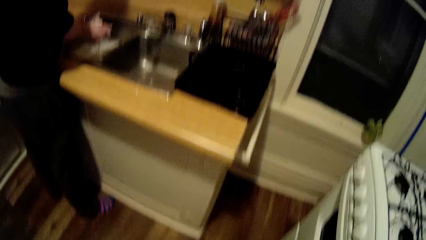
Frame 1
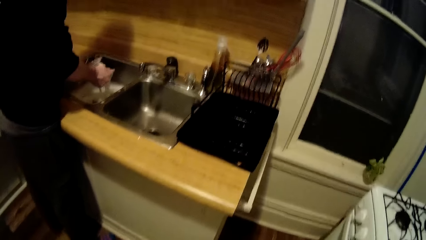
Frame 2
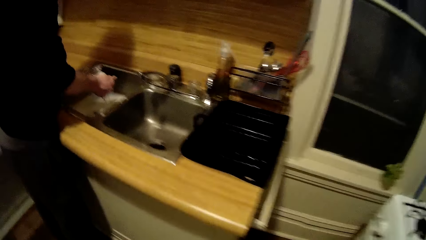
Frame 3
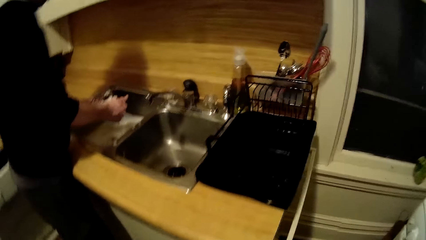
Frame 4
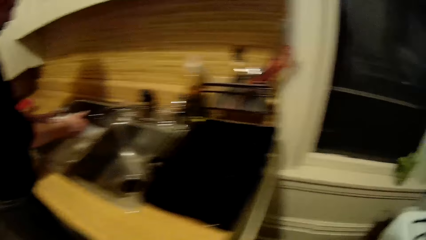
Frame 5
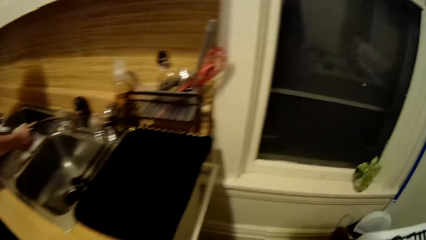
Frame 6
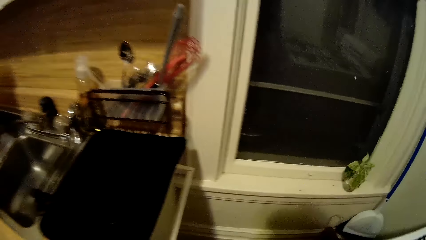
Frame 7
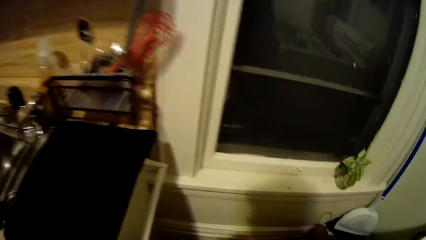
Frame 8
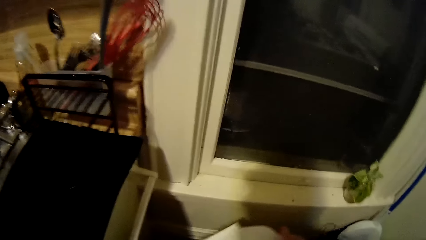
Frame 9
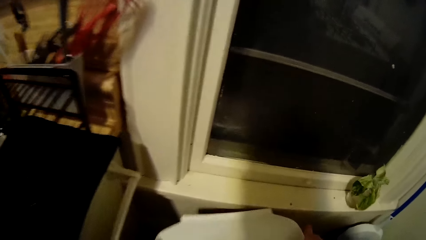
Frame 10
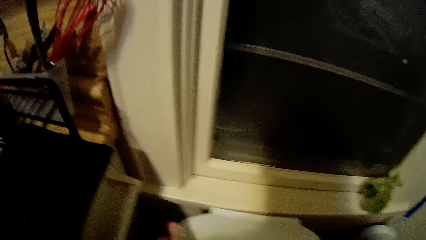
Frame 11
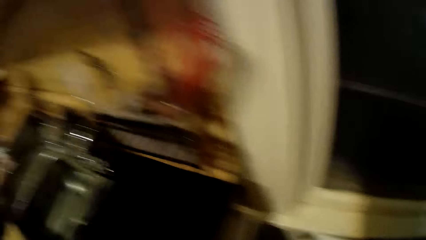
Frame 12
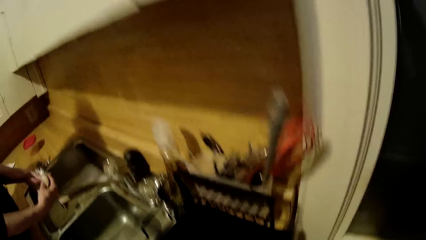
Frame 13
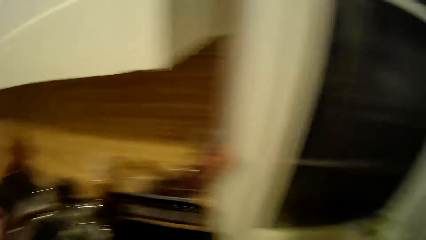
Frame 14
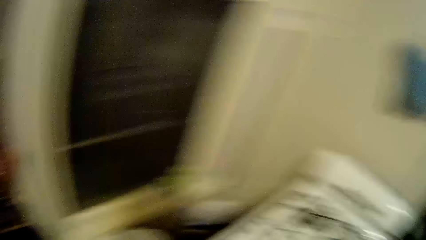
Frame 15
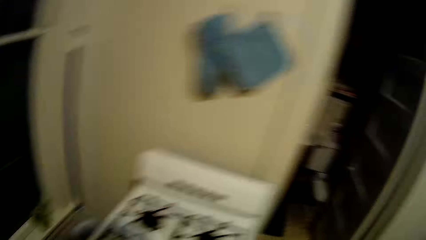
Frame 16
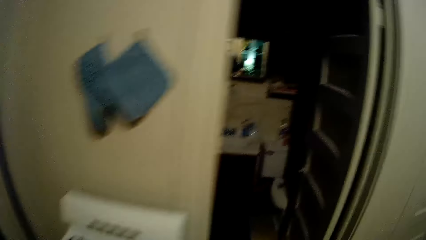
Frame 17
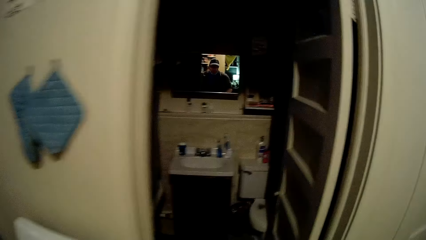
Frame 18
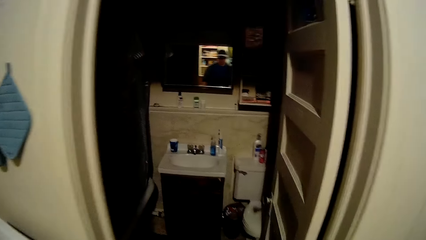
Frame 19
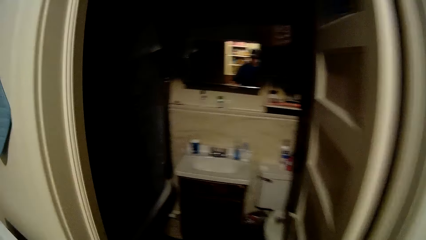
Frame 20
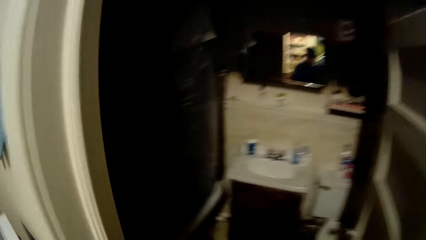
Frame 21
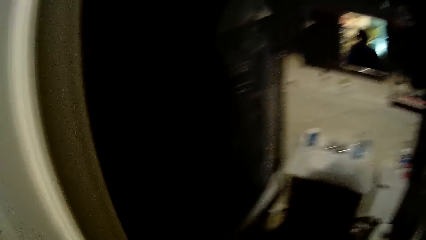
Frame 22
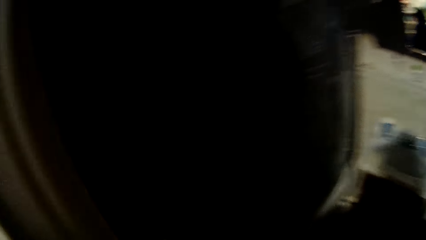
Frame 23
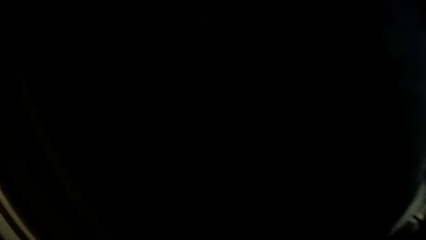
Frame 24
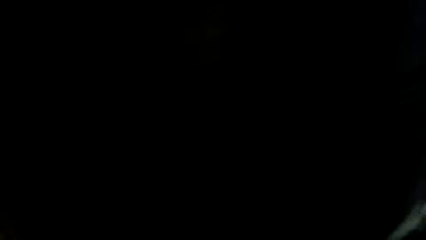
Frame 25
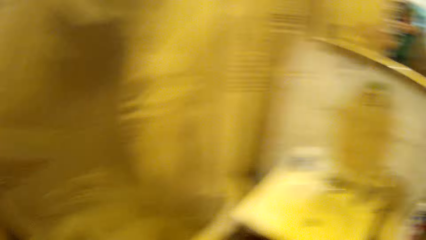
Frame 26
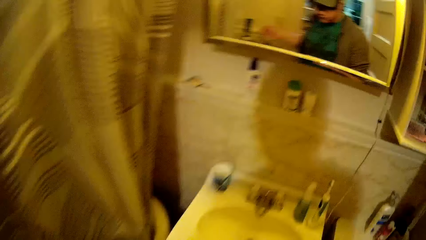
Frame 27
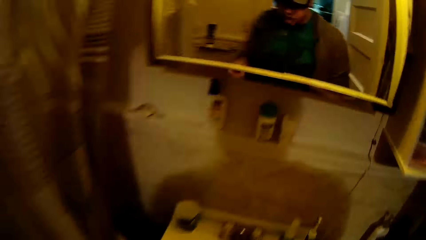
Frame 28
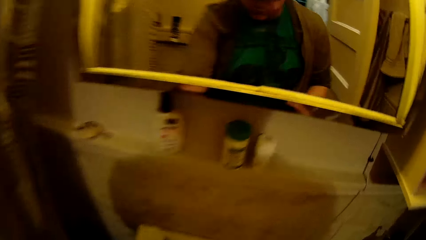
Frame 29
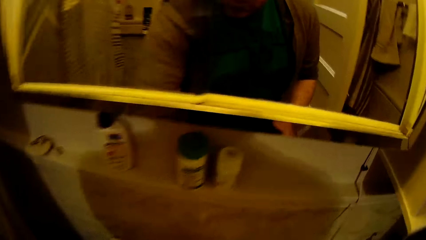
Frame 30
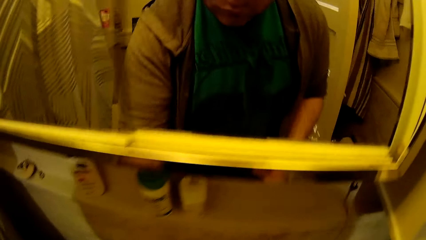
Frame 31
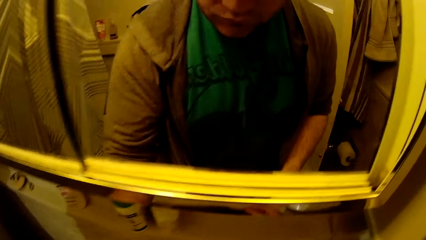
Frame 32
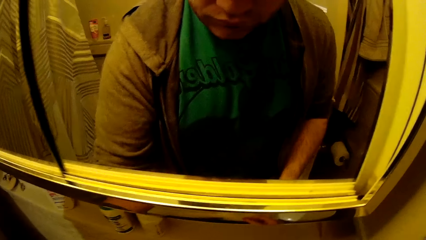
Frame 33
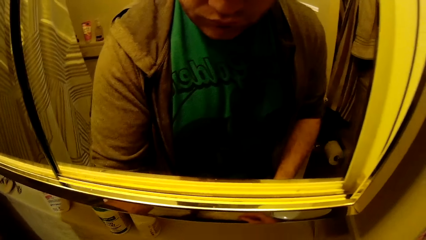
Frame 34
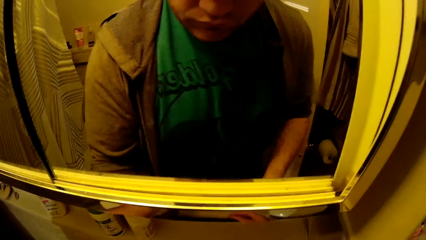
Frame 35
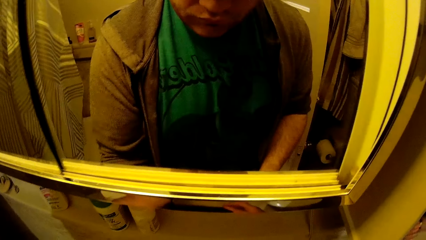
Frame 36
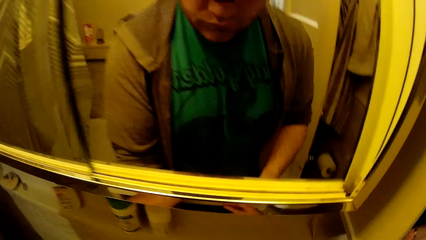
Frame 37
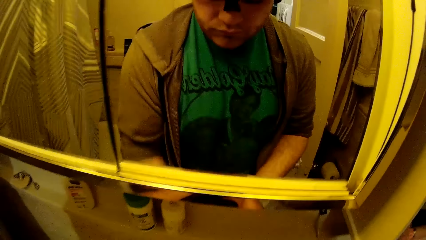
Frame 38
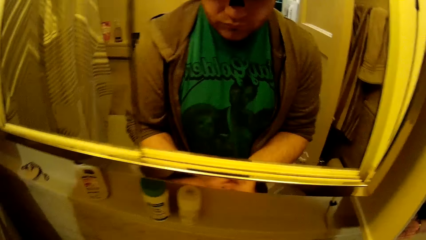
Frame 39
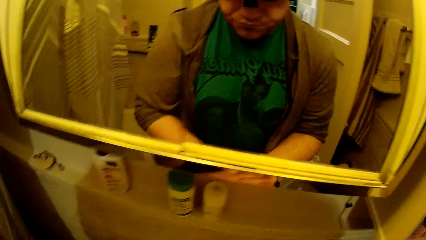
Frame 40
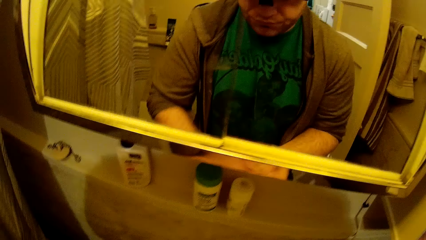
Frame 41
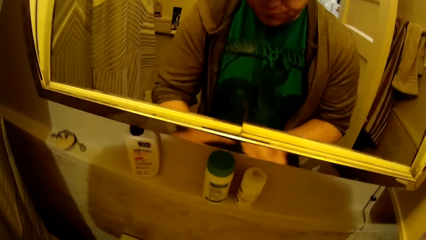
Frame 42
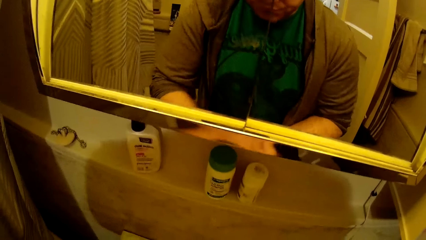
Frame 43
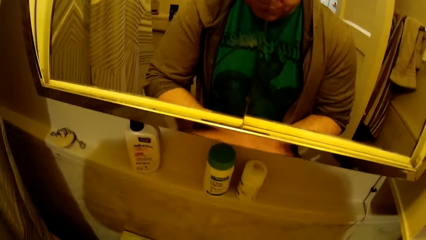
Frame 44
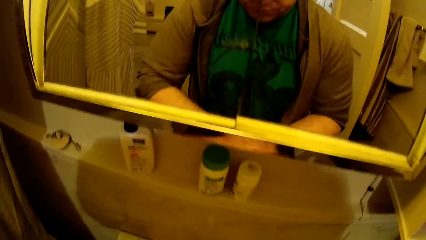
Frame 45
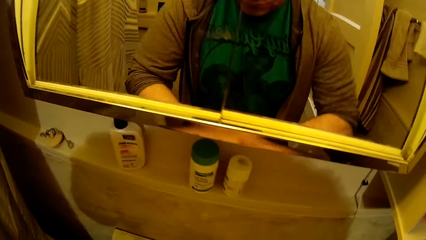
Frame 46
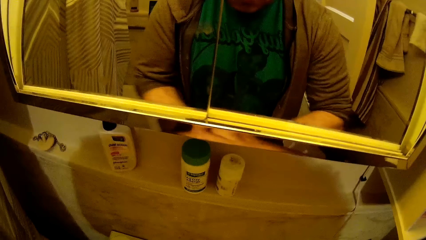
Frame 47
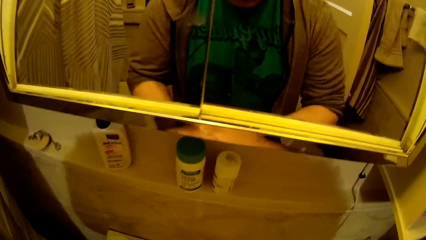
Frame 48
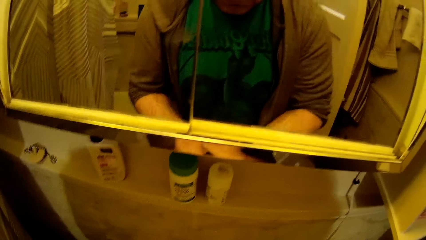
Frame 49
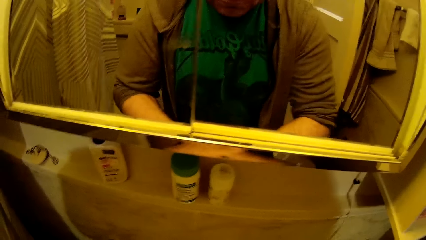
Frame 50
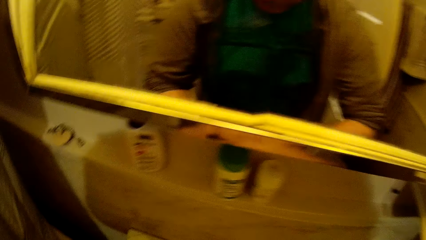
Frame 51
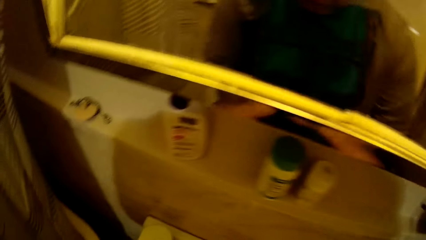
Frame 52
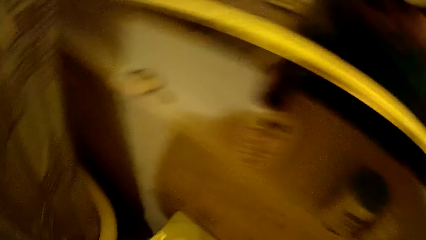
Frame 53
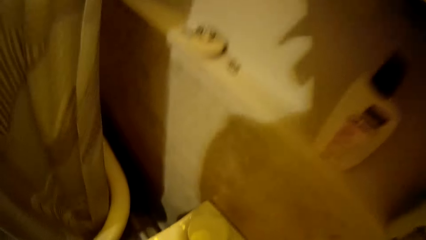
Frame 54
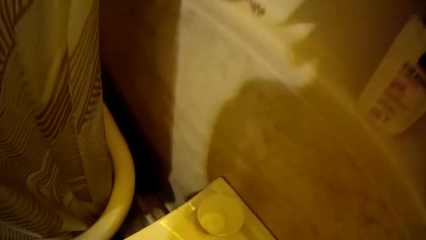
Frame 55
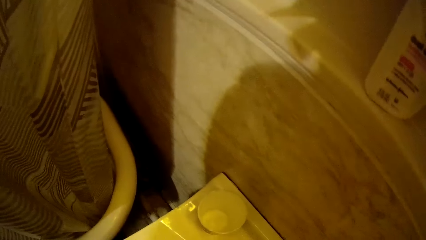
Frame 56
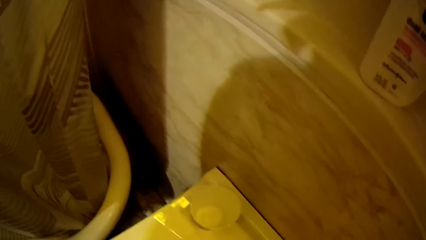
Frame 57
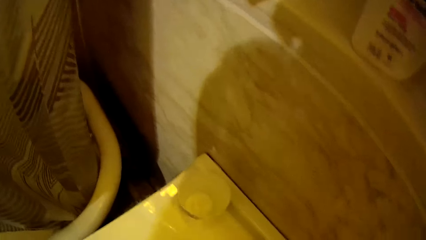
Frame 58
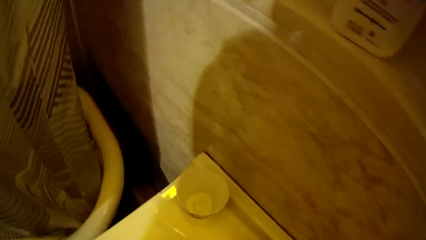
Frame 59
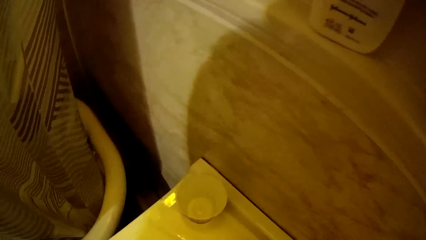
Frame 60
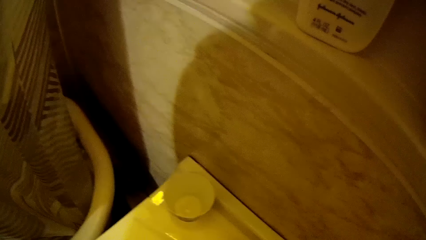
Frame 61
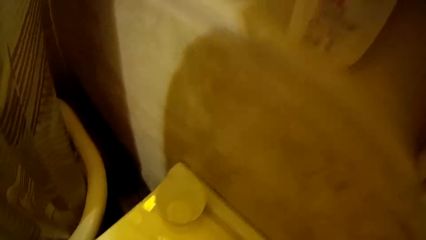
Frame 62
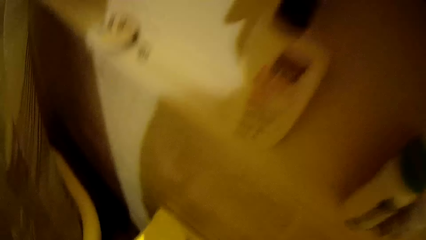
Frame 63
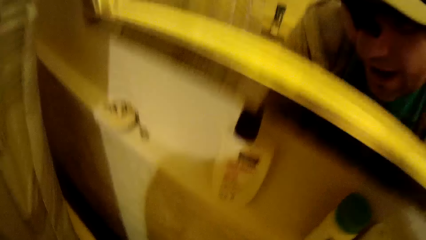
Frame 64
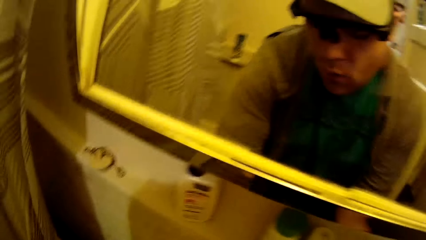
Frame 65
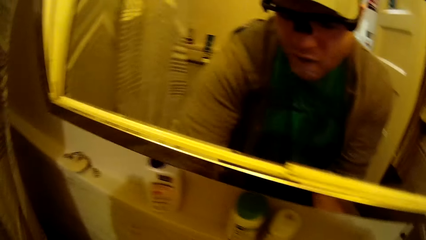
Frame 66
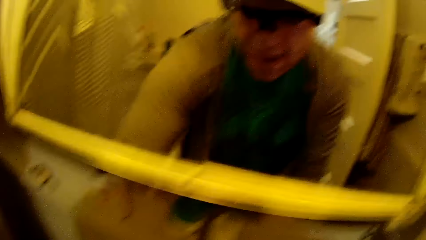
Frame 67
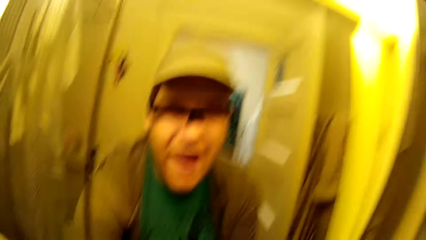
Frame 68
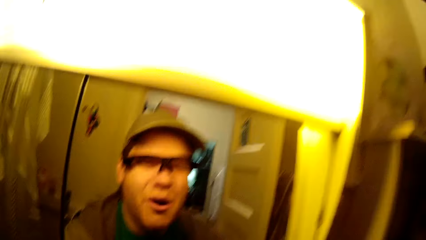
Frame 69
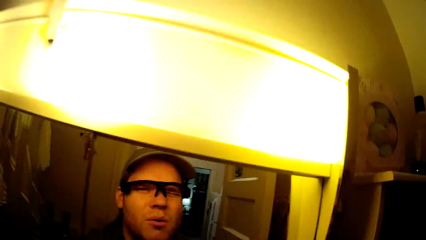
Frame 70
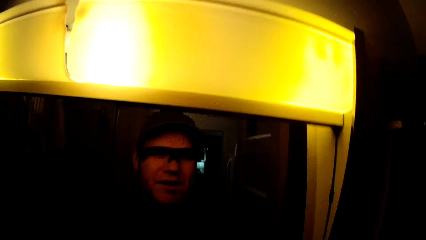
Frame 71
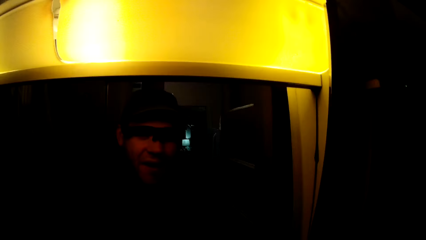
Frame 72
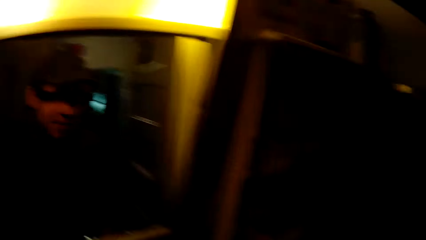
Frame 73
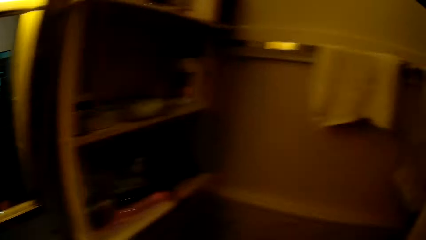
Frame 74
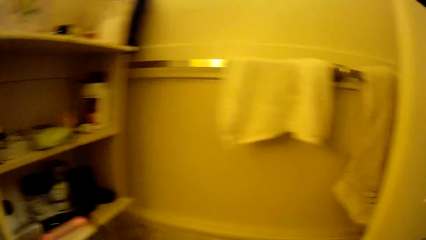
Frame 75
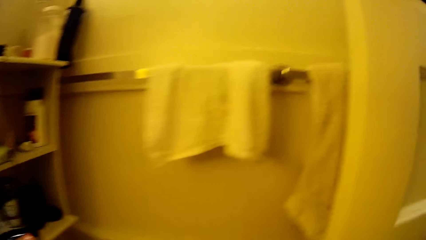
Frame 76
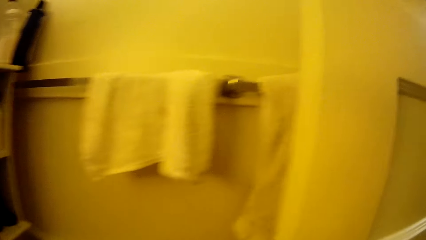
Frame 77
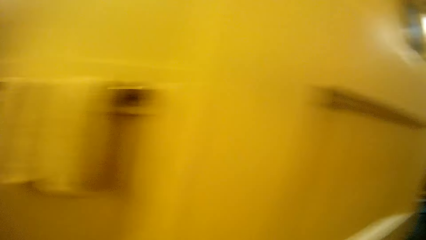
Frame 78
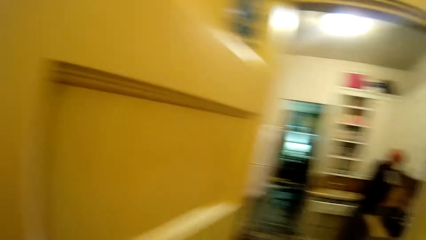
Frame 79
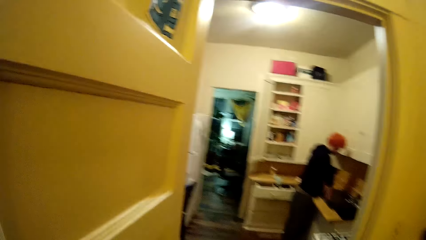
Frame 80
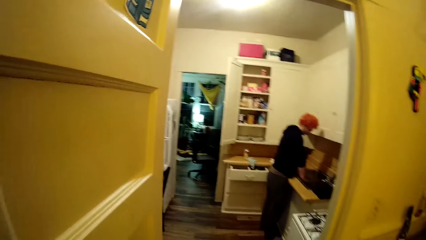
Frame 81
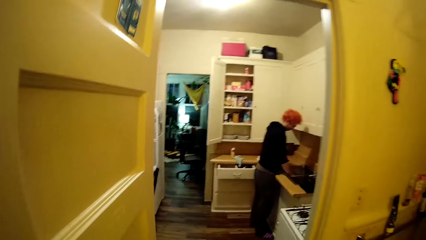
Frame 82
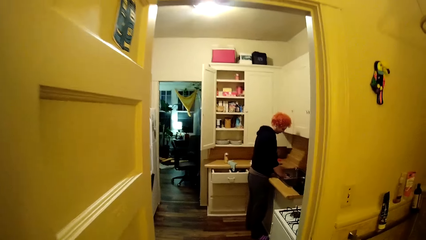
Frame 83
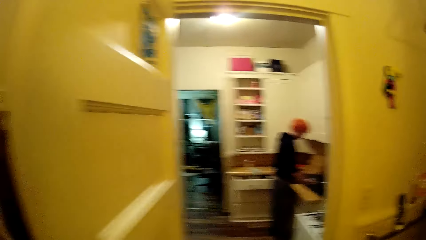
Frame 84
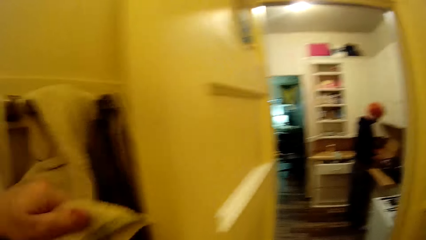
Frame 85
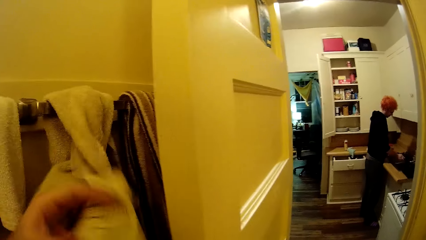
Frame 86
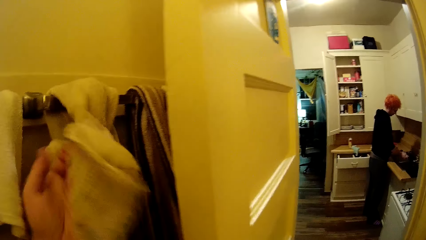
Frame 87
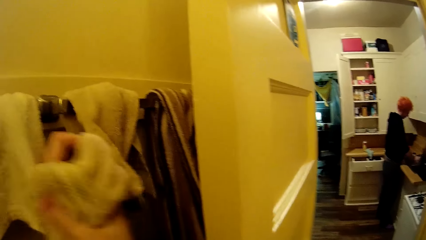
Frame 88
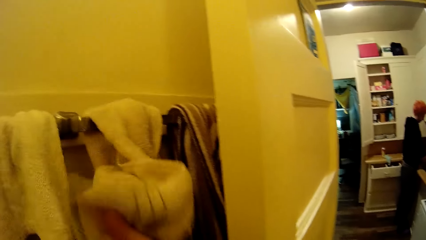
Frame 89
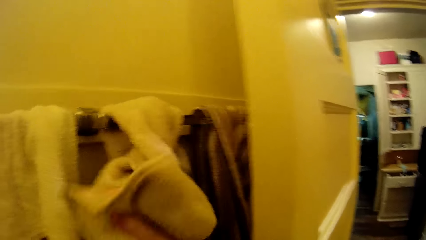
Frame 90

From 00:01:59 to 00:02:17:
The camera wearer closes the trashcan. He places the bin back in its initial place. He walks into the restroom. He opens up the tap. He washes his hands in the toilet sink. He cleans his hands with the towel.
